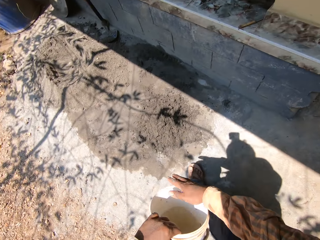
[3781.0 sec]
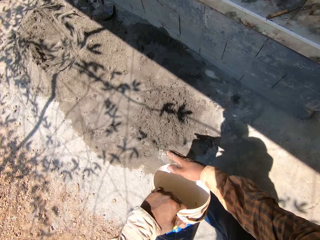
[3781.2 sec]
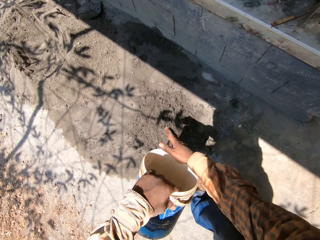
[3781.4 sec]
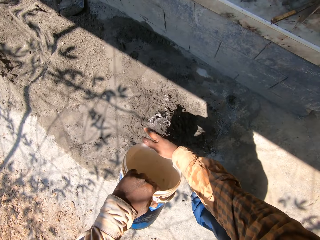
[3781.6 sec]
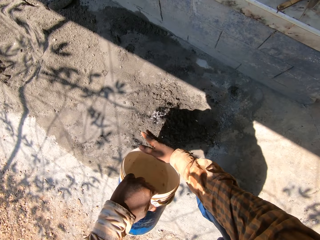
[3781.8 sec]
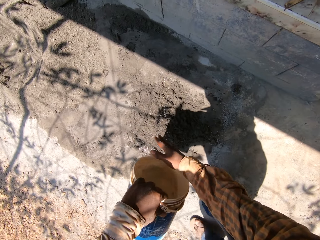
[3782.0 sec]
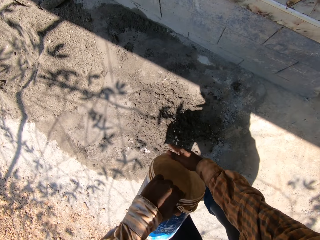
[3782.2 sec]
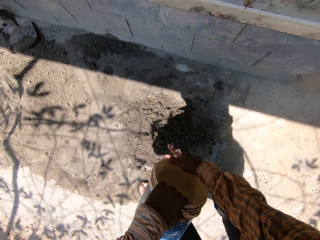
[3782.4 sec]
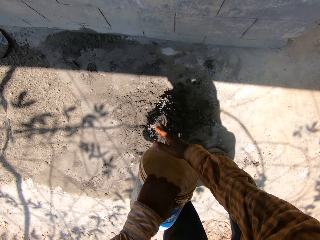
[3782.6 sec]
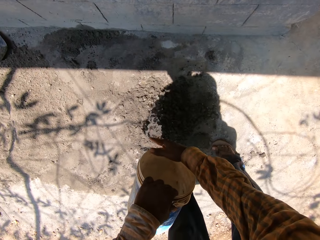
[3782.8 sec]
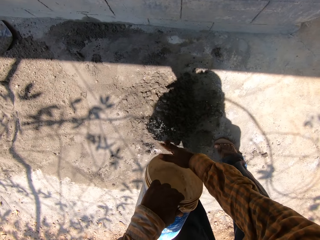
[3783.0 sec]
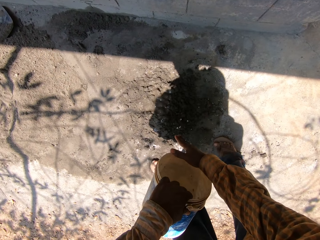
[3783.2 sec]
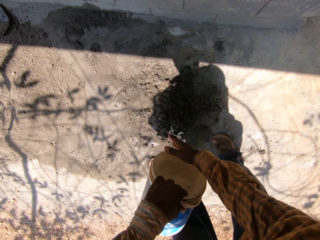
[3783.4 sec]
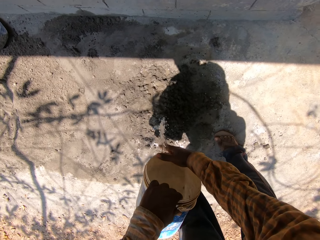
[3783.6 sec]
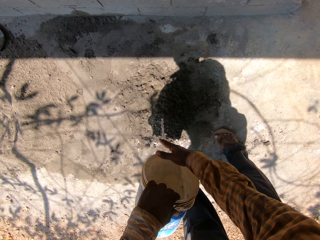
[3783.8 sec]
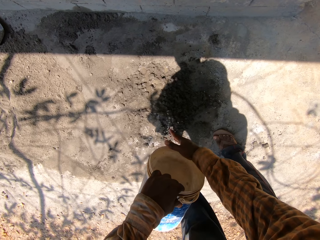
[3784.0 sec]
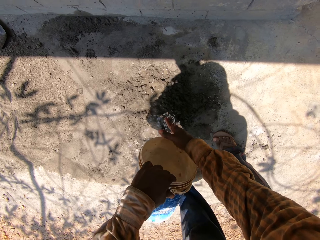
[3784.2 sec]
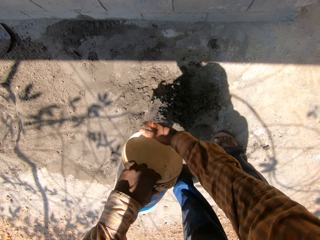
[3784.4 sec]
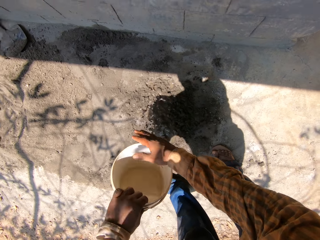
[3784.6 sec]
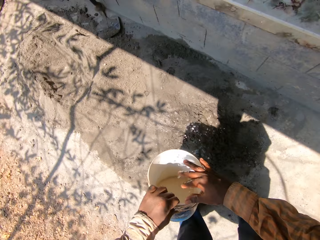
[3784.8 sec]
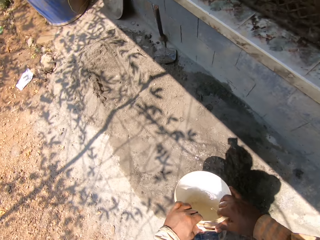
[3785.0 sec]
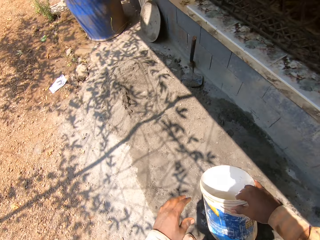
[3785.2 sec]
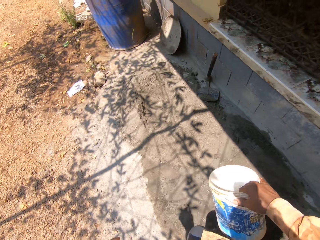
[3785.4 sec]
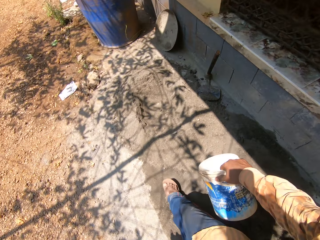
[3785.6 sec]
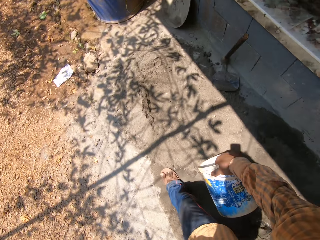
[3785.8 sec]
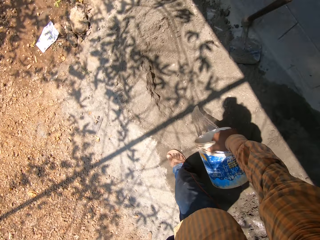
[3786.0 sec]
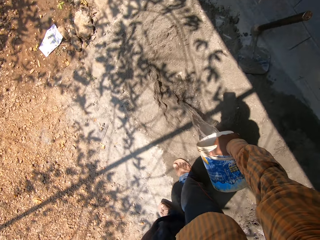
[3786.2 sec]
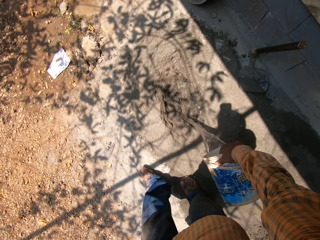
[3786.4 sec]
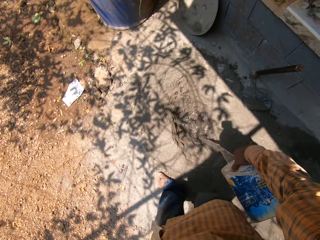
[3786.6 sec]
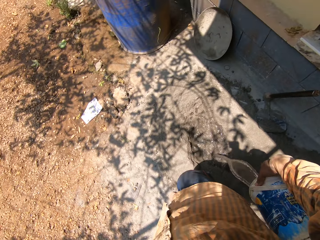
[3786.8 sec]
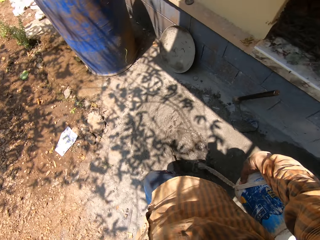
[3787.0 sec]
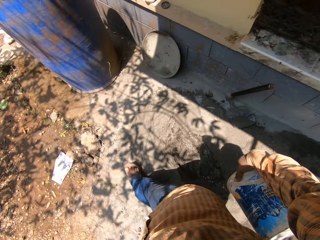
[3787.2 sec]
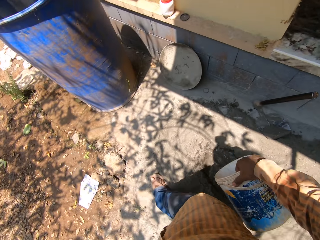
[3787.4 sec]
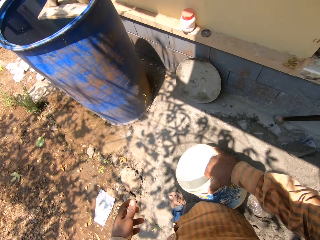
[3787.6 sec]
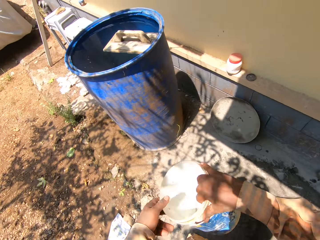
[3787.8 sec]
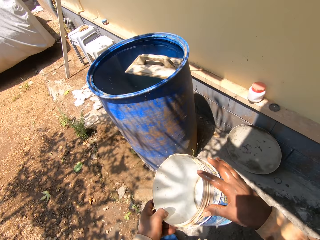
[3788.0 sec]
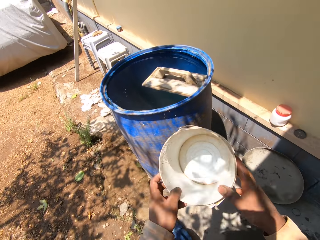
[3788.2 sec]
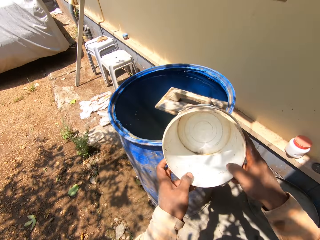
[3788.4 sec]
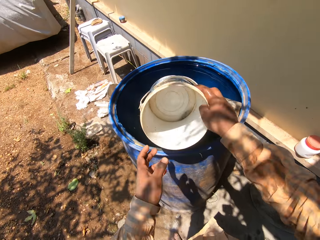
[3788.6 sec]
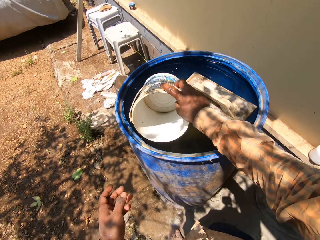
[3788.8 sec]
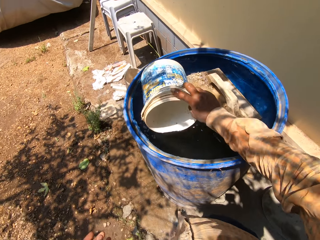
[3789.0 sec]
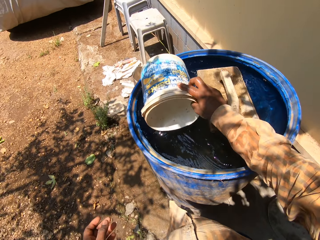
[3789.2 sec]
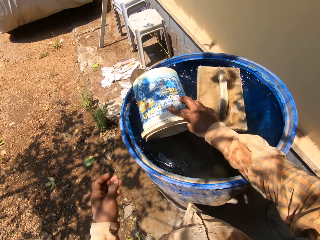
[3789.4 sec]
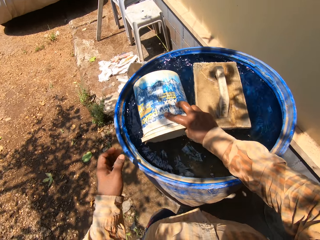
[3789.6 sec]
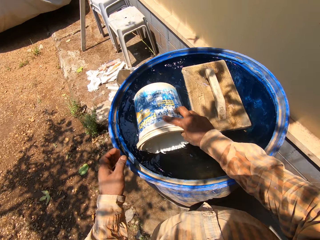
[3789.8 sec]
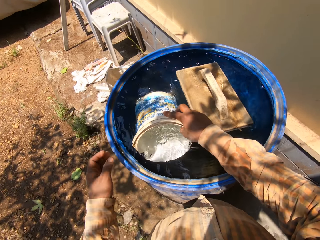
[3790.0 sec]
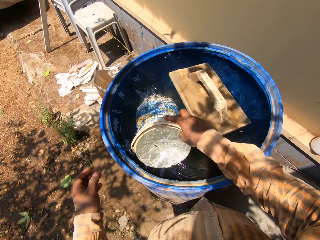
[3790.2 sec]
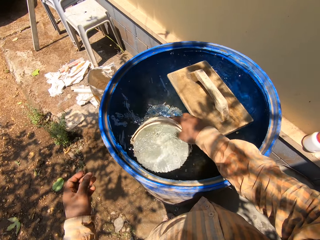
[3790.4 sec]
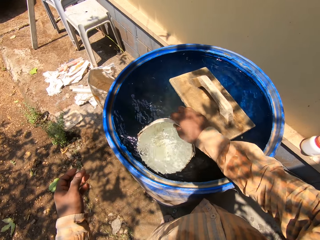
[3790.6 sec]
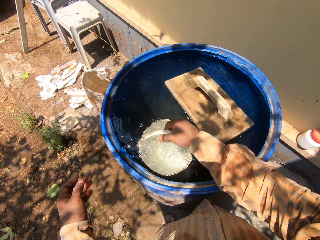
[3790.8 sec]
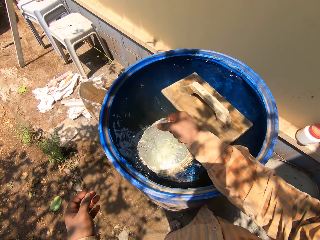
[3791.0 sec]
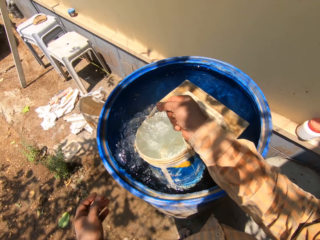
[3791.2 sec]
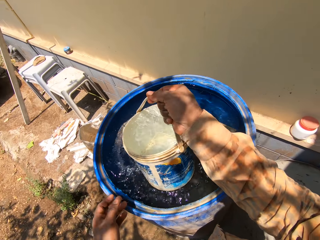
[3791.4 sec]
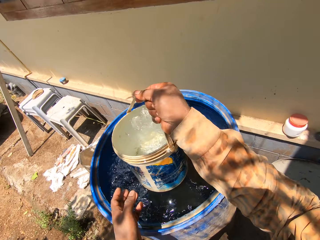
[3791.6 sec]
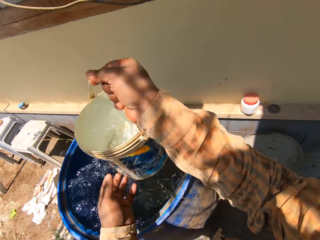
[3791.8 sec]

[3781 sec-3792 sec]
The camera wearer puts water in the sand. He pours water on the cement from the bucket in his right hand. He fetches water from a drum with the bucket in his right hand.

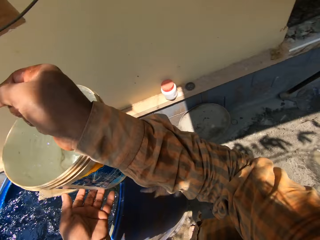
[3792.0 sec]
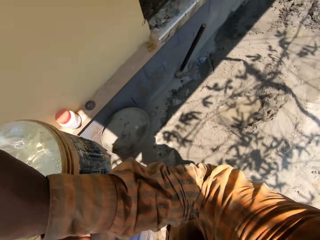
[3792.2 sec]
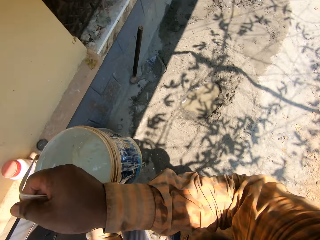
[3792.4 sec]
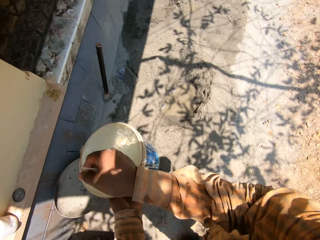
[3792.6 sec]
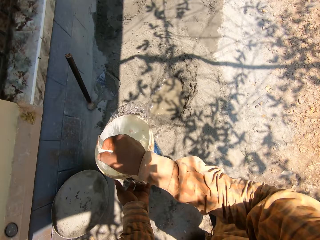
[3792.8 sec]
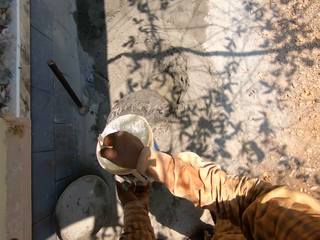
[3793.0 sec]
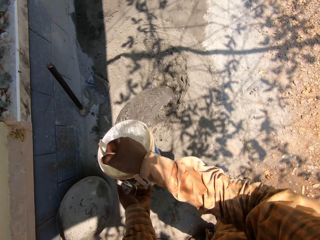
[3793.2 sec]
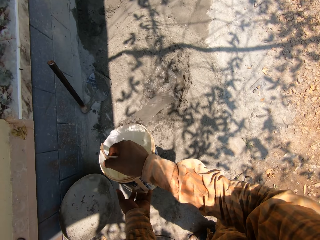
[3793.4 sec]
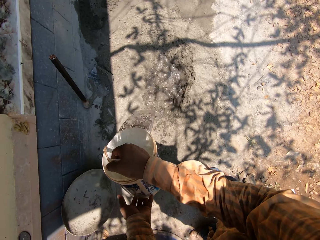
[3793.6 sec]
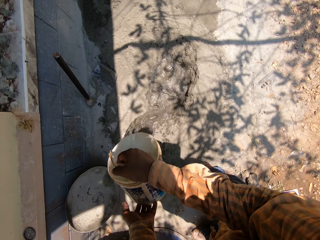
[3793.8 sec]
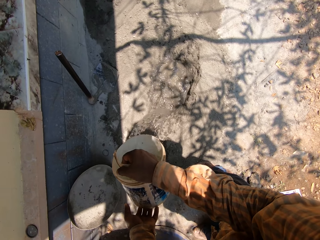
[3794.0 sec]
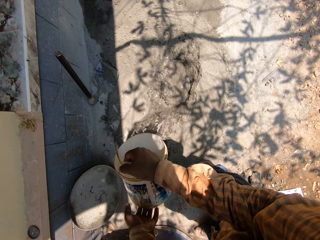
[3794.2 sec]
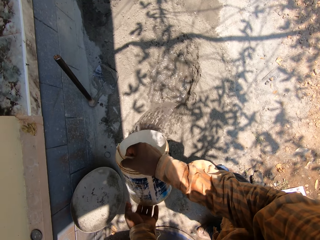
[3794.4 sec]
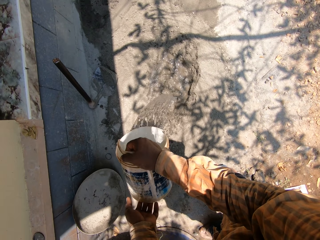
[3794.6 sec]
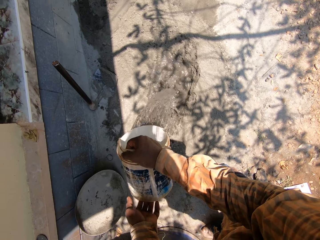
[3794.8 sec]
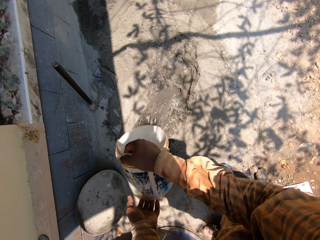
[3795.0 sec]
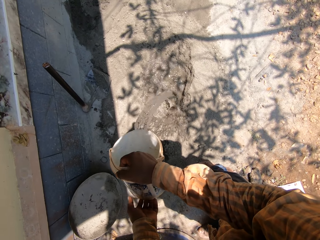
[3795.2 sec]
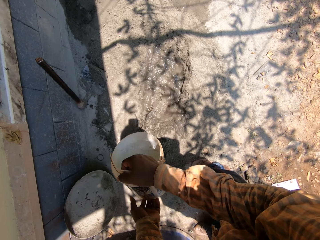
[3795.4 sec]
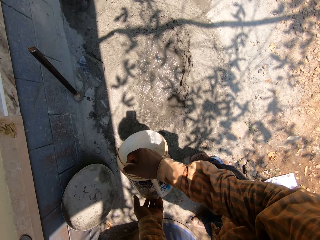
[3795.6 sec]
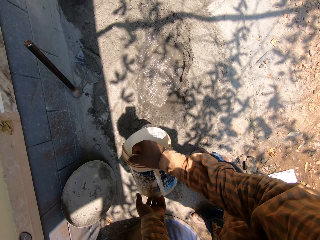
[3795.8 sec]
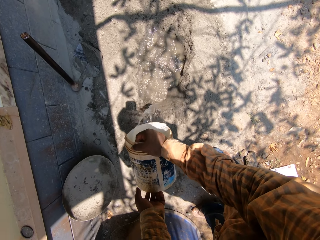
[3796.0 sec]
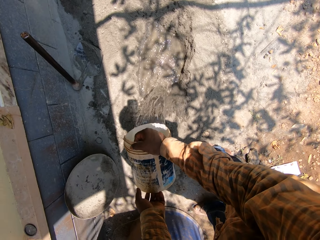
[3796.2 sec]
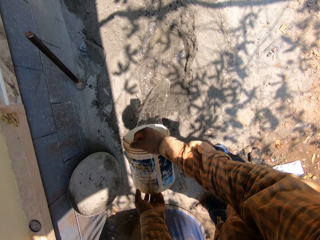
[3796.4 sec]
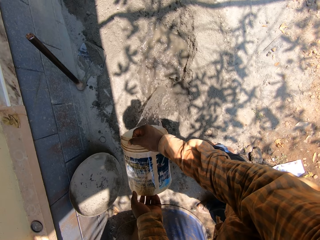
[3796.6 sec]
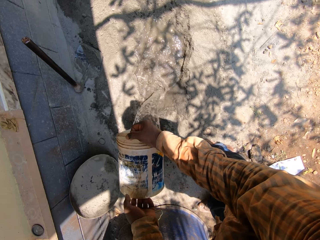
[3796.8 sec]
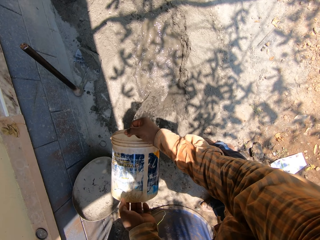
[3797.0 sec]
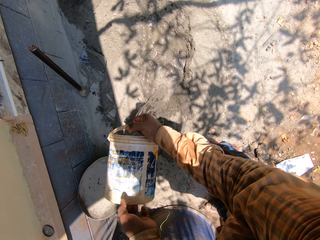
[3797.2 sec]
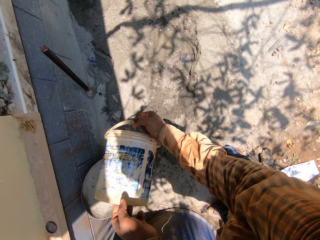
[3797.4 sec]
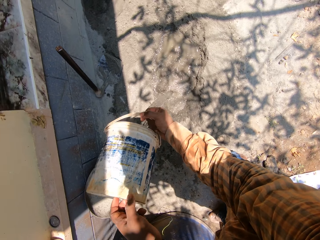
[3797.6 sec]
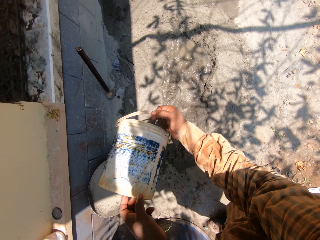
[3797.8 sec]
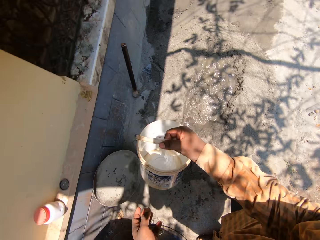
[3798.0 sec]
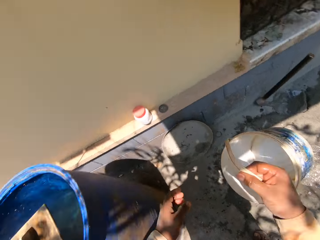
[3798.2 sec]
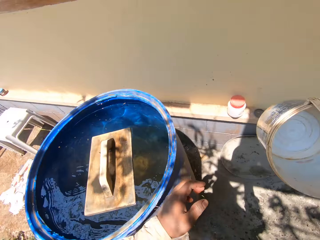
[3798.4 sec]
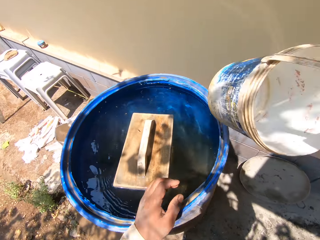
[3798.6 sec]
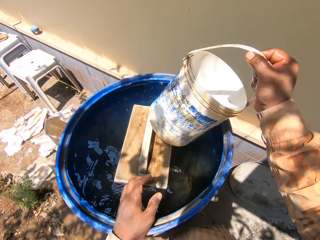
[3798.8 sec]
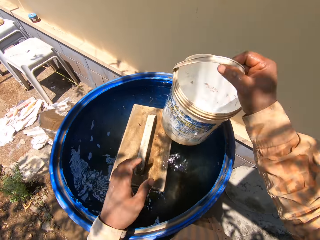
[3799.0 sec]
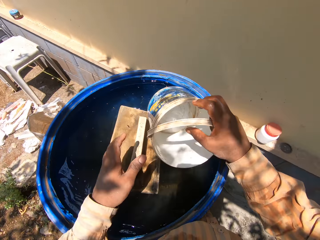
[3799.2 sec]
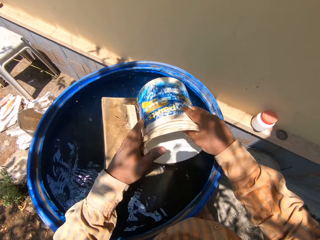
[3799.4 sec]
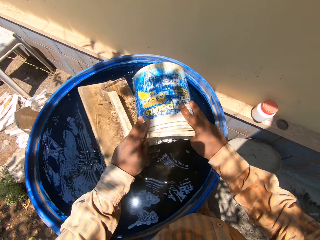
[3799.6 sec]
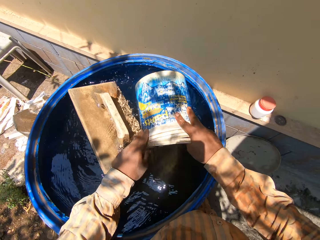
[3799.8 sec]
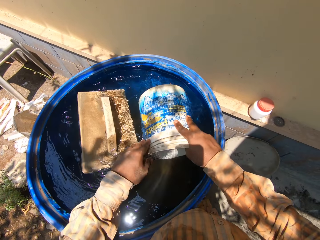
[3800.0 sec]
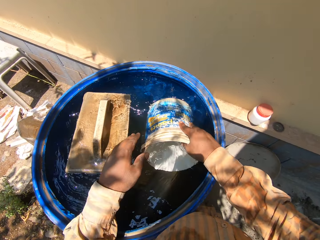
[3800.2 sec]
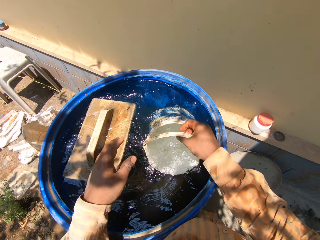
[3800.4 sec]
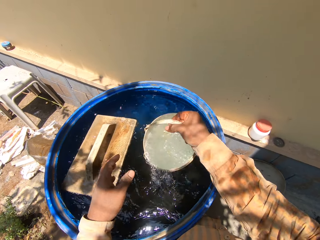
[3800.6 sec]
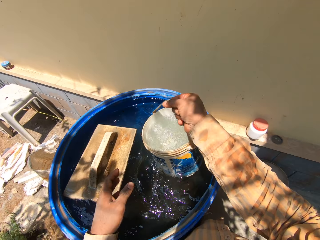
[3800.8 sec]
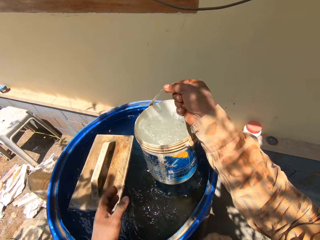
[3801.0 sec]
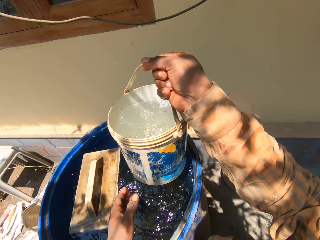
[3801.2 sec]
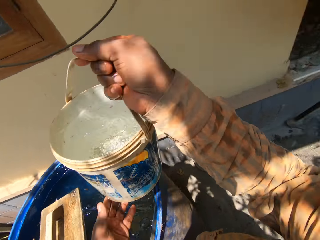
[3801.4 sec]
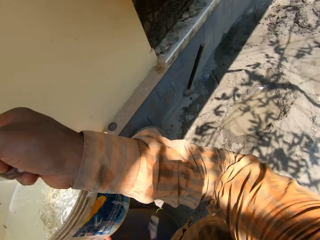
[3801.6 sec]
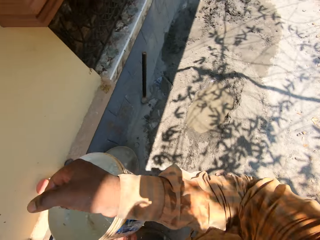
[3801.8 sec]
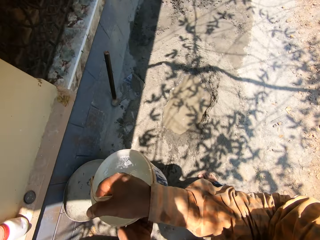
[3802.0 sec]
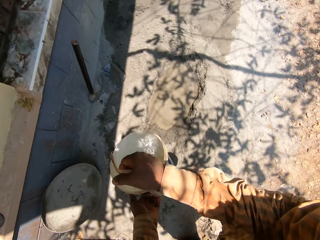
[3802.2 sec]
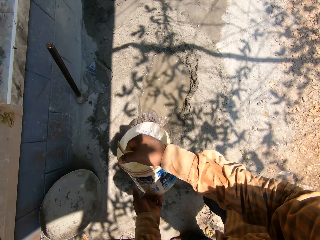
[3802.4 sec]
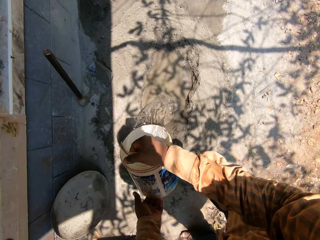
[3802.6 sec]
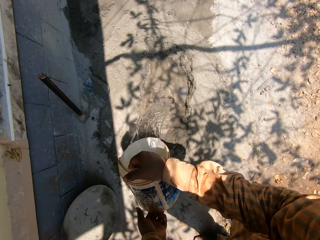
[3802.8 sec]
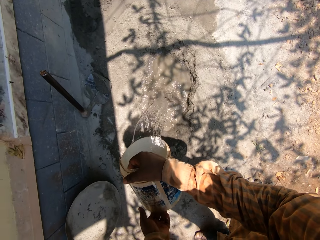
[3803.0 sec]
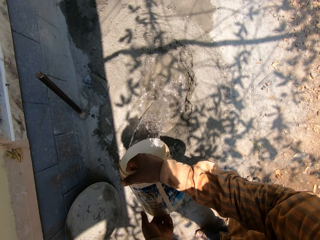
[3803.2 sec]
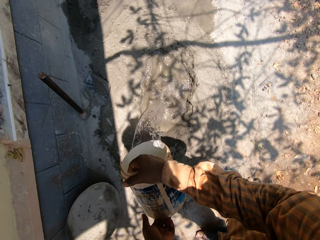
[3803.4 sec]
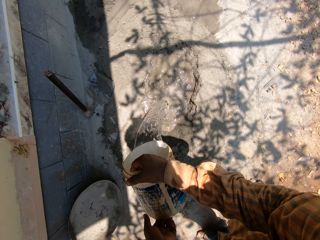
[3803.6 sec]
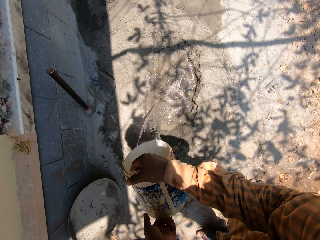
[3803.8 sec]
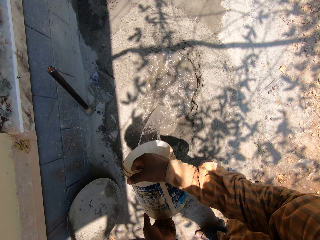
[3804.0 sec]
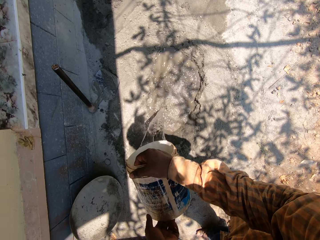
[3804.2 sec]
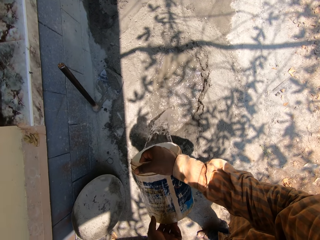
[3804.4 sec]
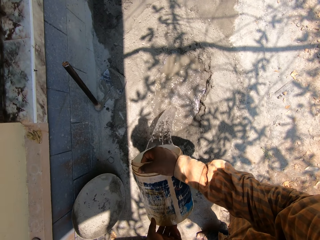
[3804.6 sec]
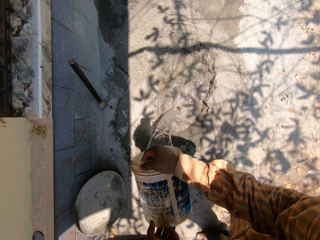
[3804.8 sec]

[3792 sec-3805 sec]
The camera wearer pours water on the cement from the bucket in both hands. He pours water from the bucket in his hands on the heap of sand. He holds the bucket with his hands and pushes the bucket into the drum with his hands. He scoops water from the drum with the bucket in his right hand. He holds the bucket with his hands. He pours water from the bucket in his hands on the heap of sand.
